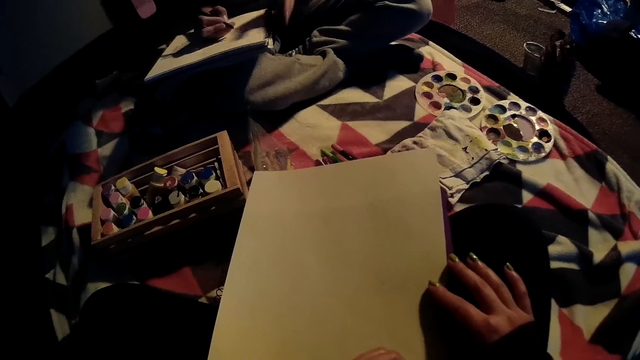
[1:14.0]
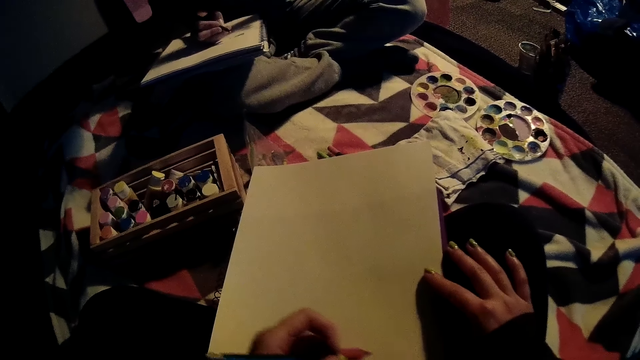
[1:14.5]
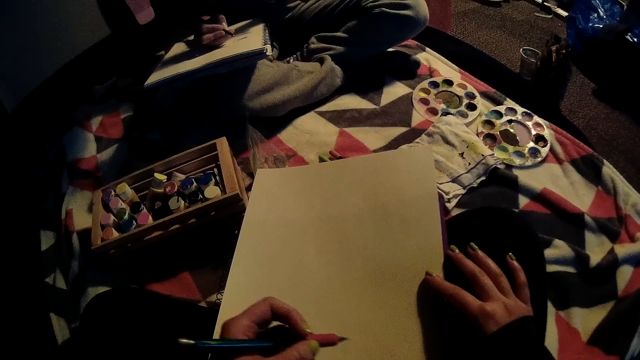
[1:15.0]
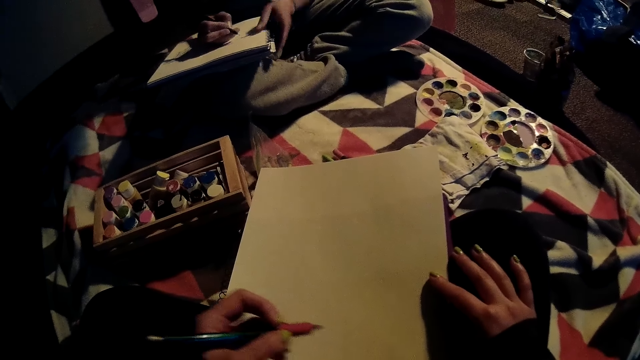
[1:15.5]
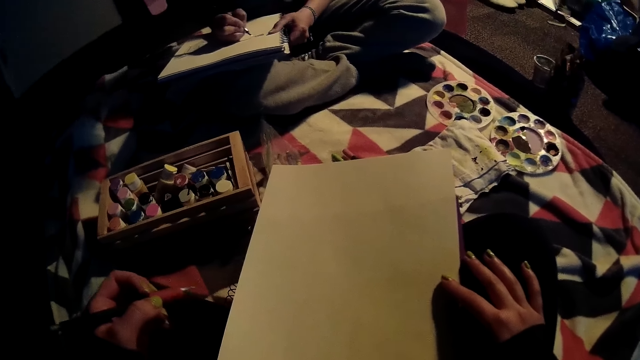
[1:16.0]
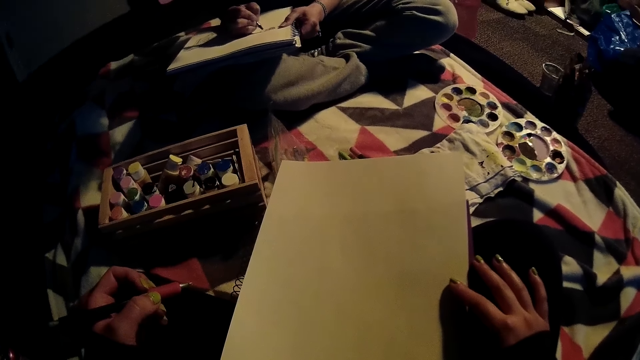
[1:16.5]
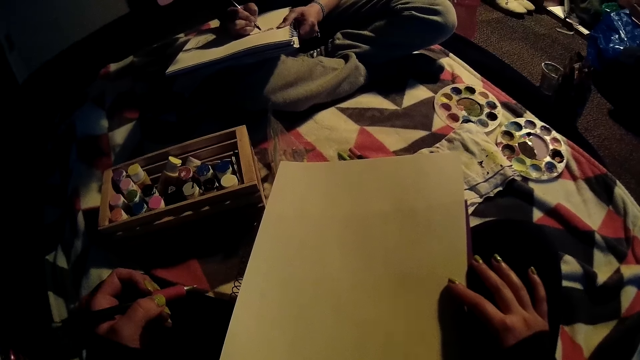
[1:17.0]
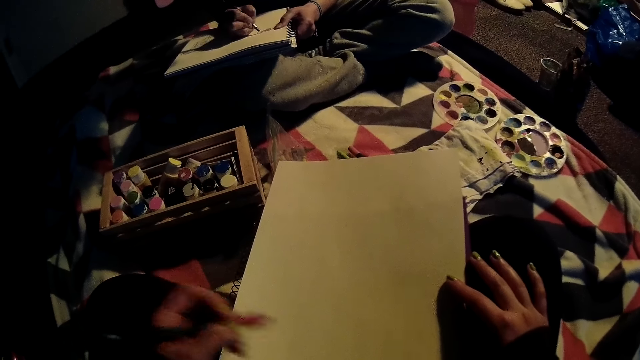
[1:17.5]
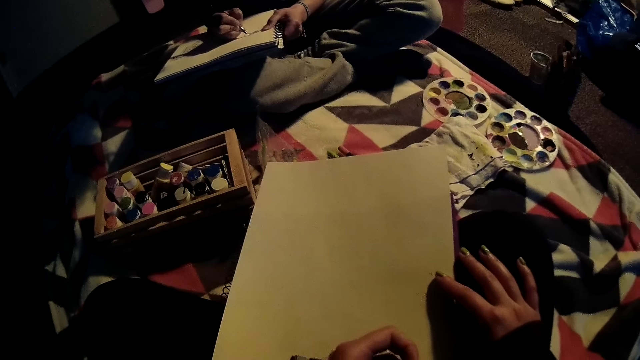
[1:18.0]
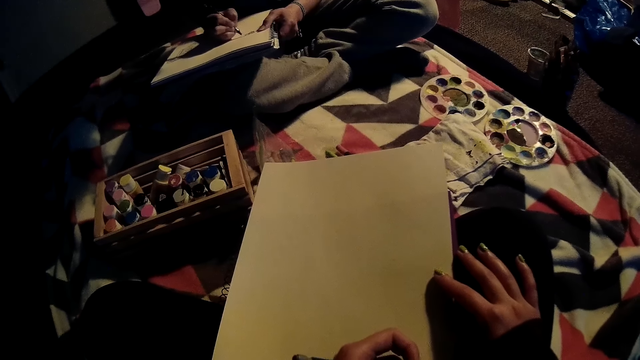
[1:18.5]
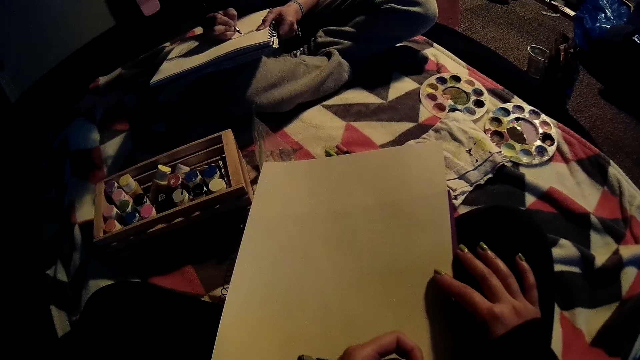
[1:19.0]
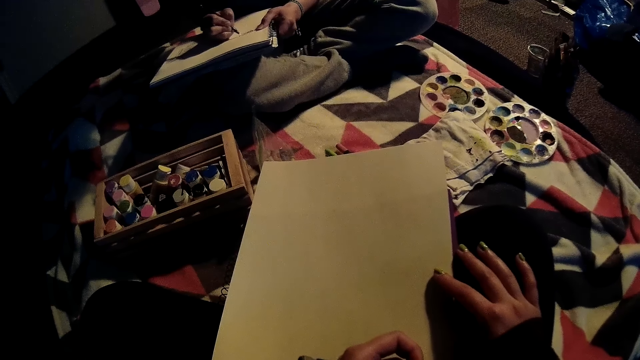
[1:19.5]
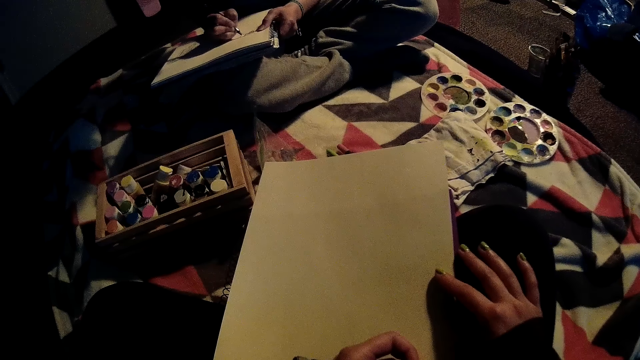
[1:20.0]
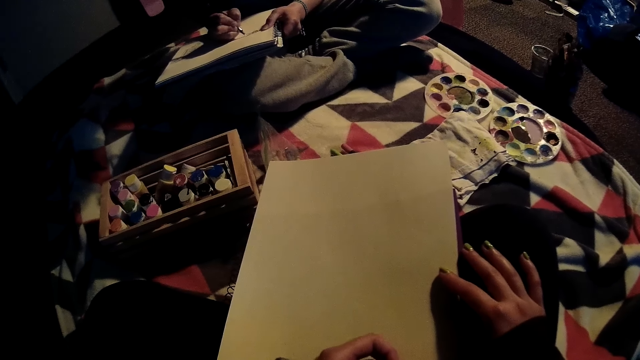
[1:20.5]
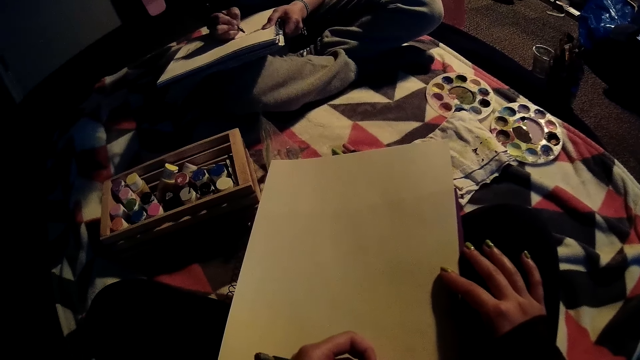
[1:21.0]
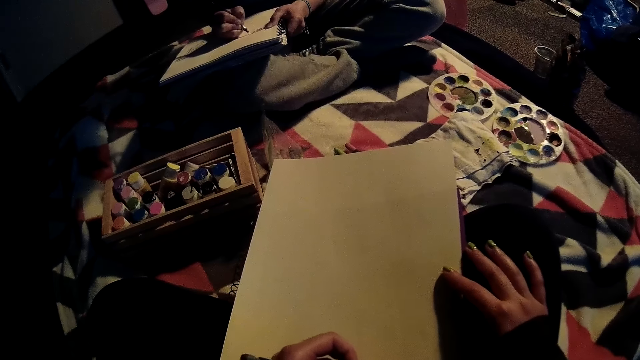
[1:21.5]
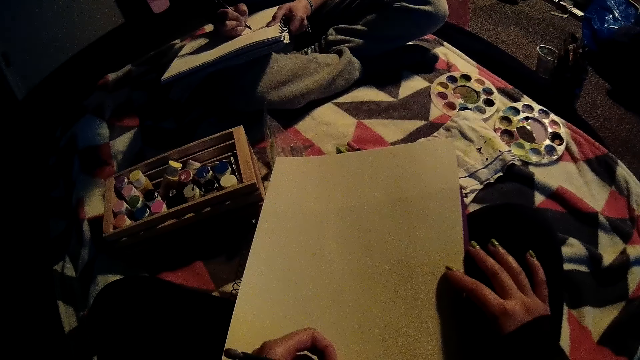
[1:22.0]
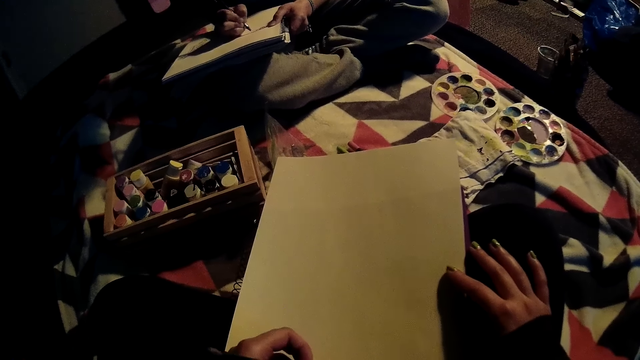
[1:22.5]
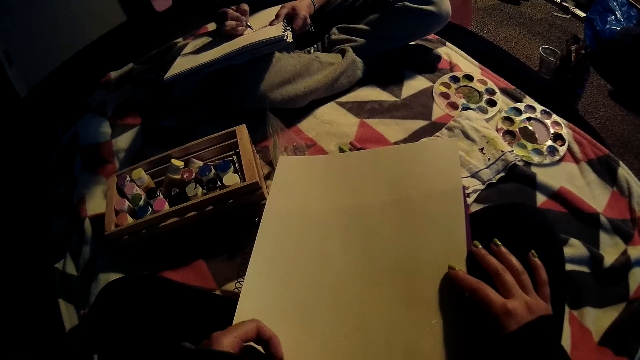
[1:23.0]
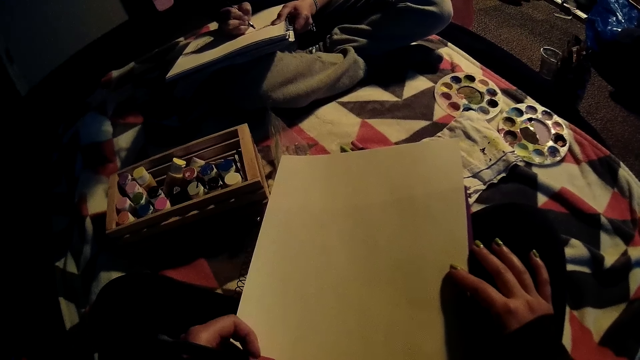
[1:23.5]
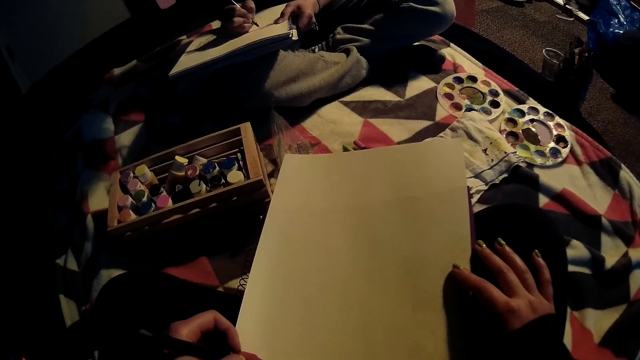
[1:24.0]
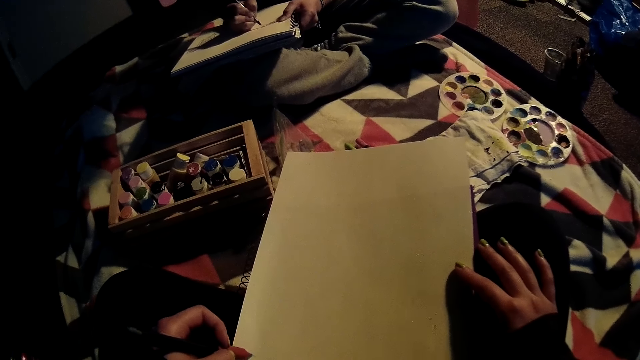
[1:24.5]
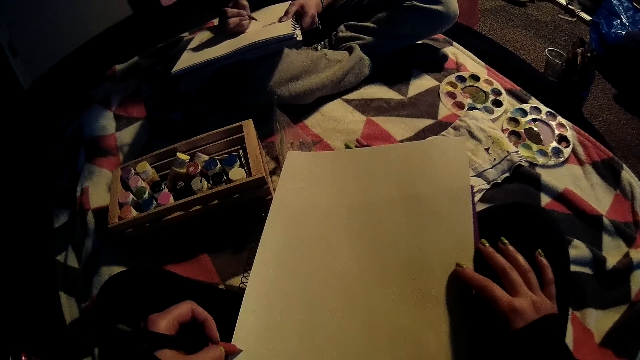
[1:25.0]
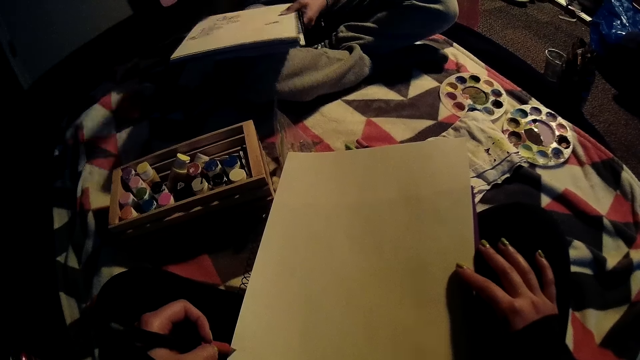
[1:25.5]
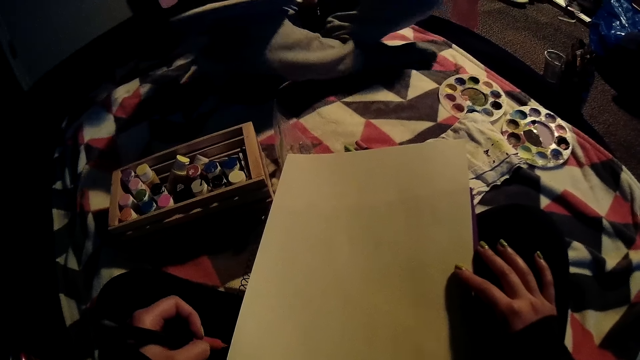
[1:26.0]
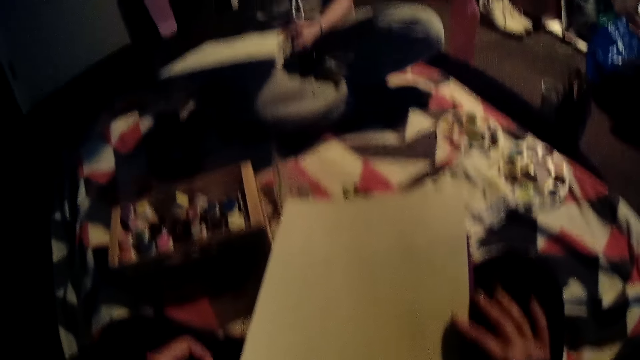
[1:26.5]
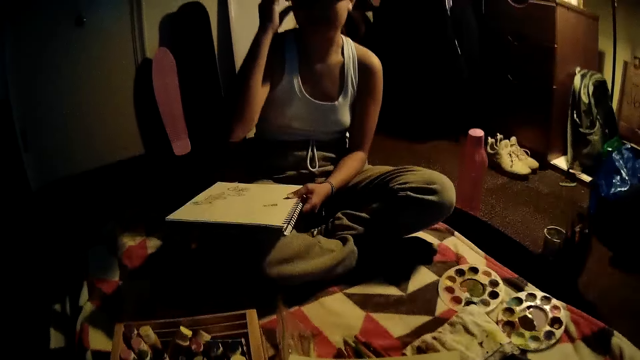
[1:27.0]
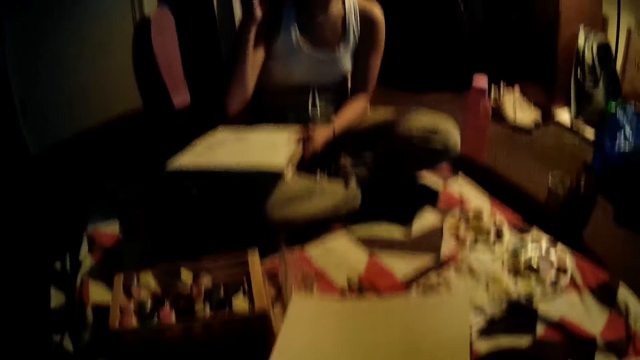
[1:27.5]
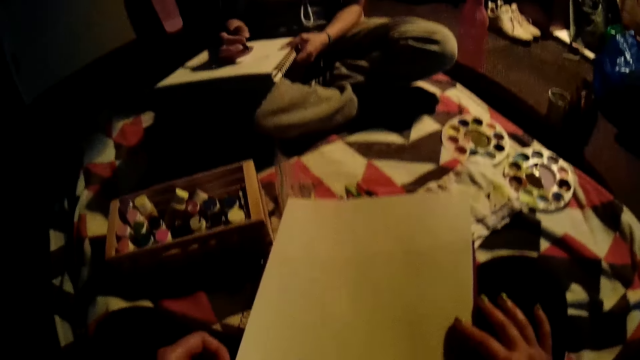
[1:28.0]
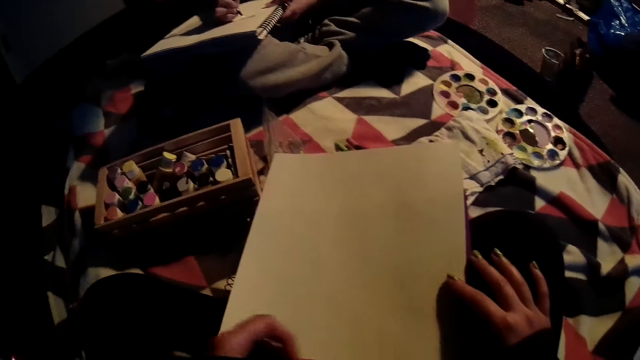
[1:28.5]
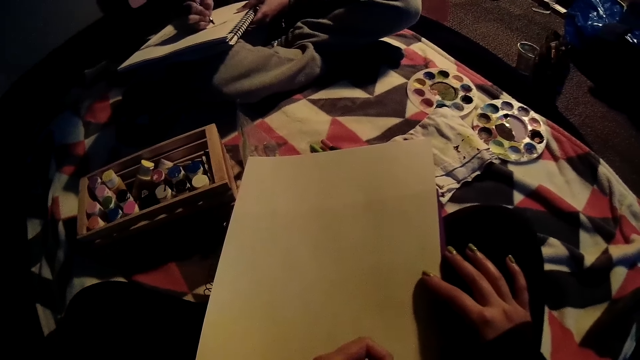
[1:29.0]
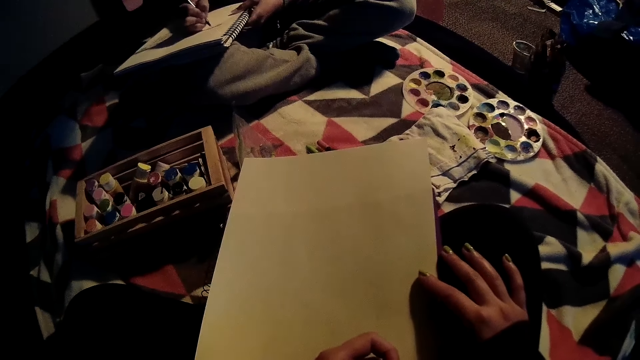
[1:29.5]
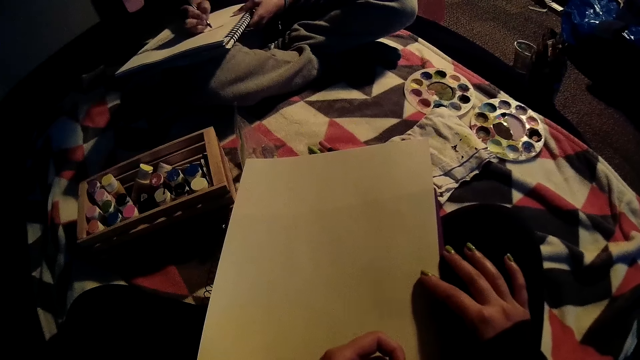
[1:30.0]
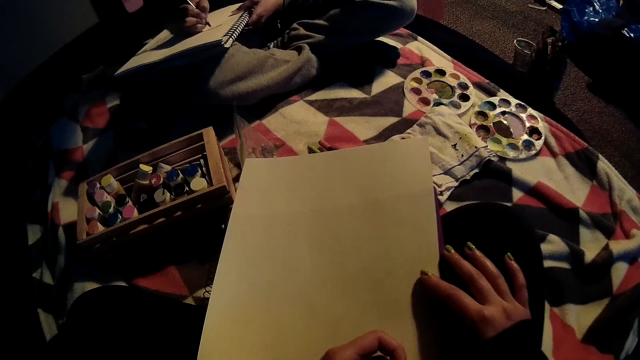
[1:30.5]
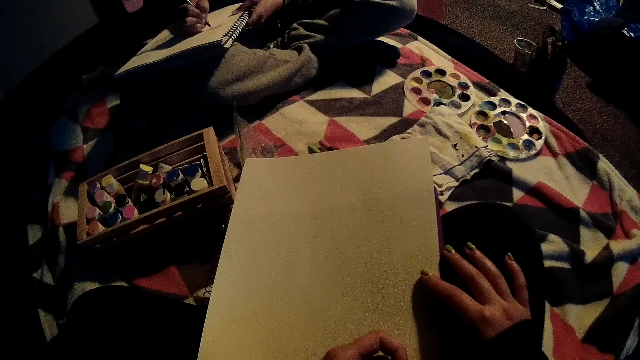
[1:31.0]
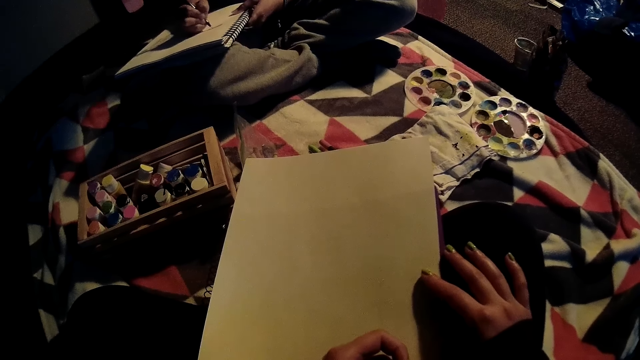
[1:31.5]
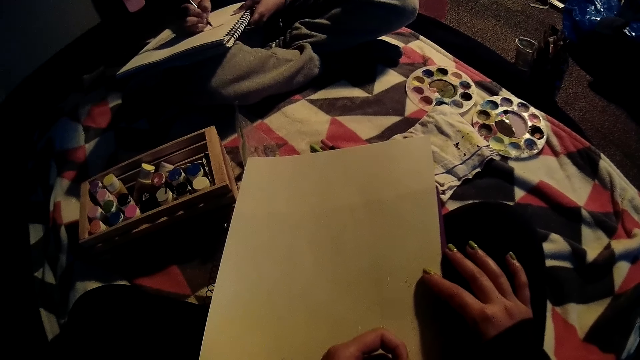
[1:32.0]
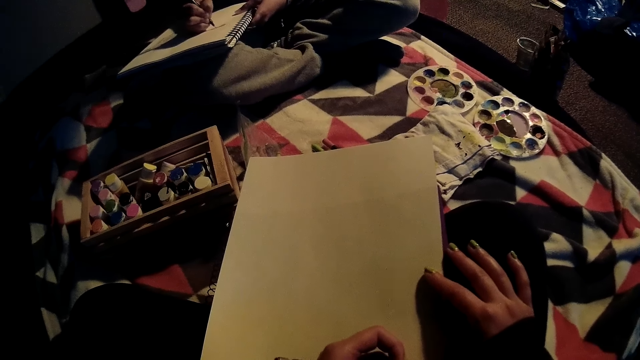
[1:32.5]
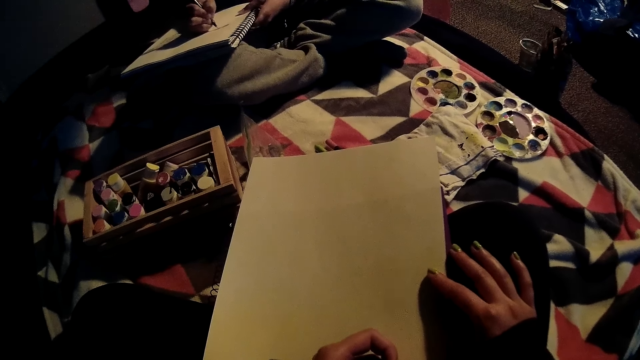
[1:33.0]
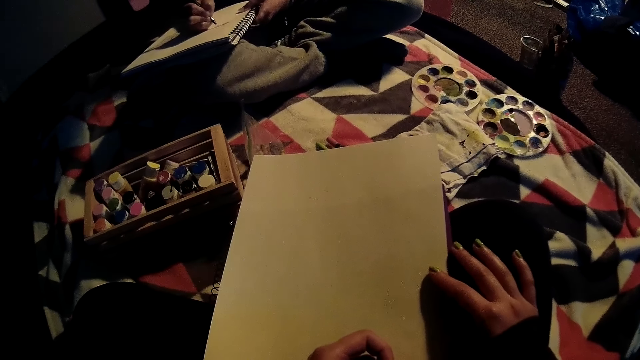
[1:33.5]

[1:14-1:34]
The woman takes her hand off the drawing book. The camera wearer looks at the woman. The woman draws on the drawing book with the pencil on her right hand. The camera wearer draws on the drawing paper with a pencil on her left hand.
